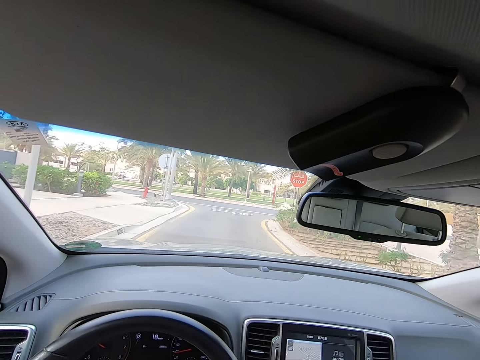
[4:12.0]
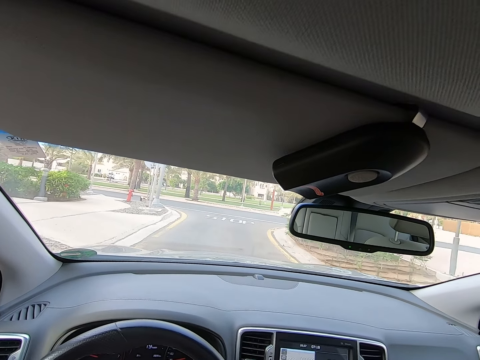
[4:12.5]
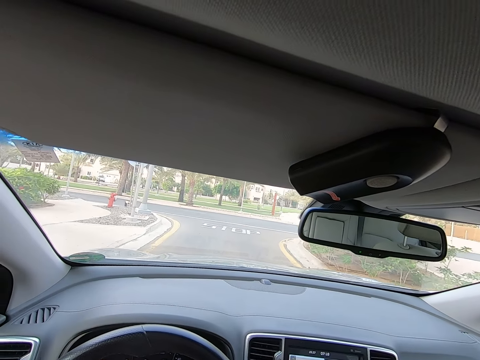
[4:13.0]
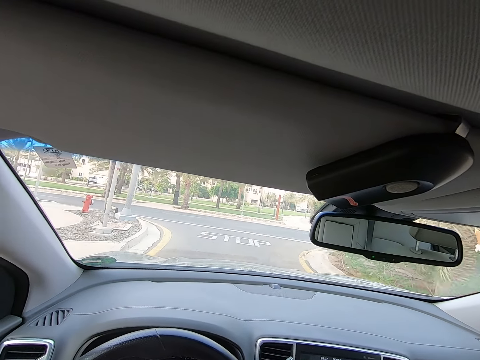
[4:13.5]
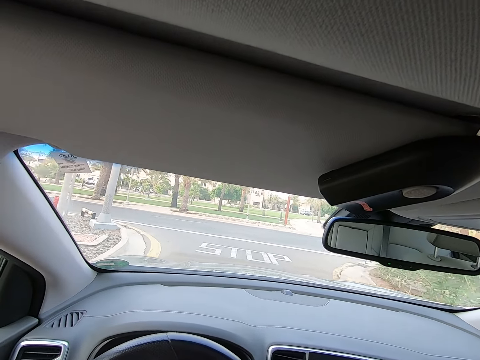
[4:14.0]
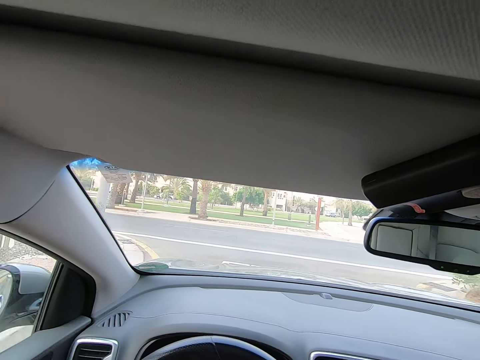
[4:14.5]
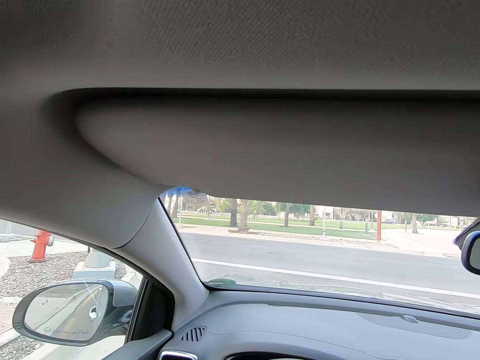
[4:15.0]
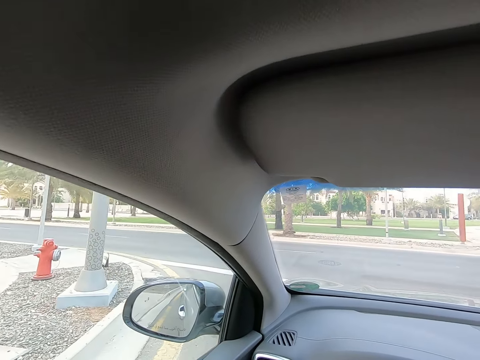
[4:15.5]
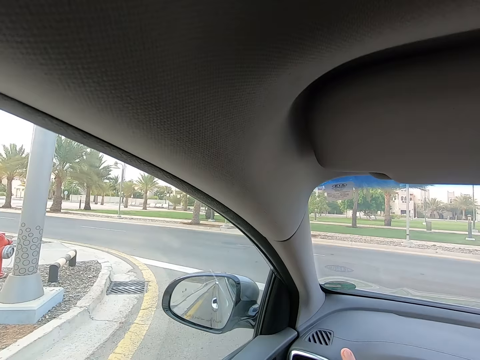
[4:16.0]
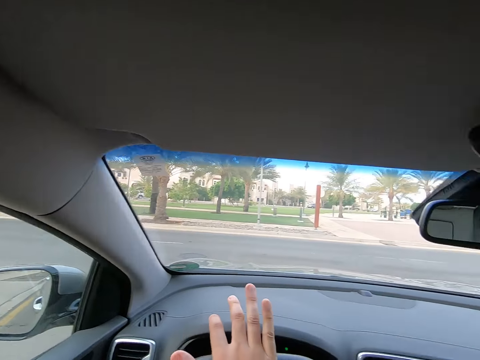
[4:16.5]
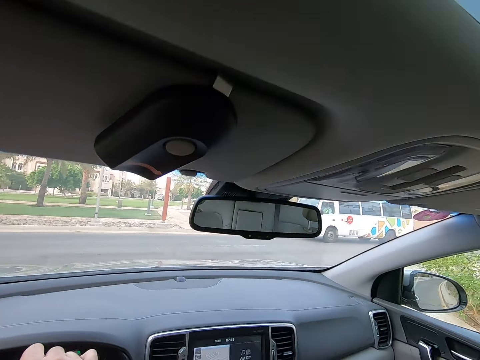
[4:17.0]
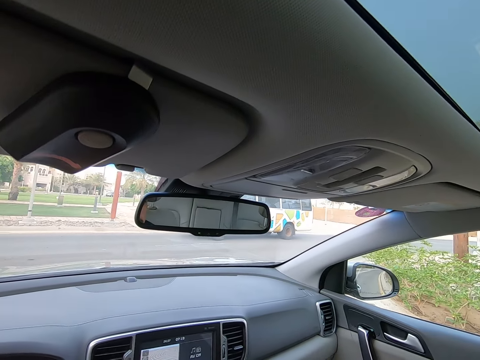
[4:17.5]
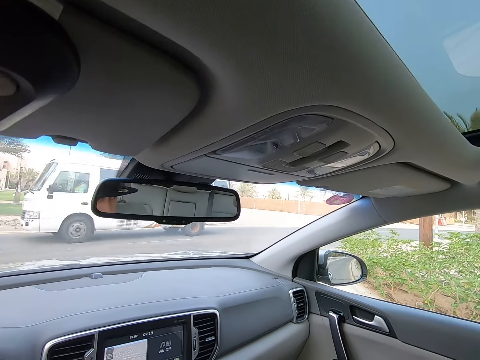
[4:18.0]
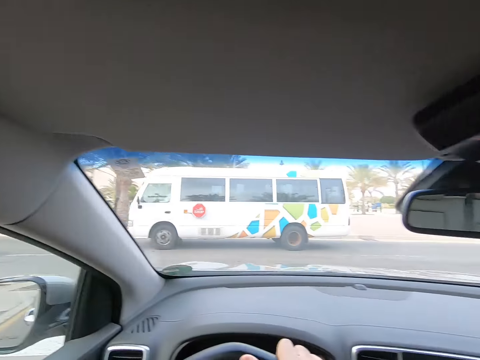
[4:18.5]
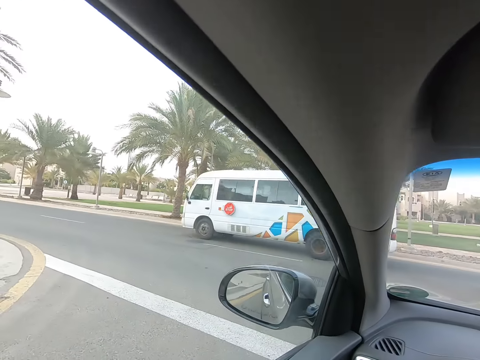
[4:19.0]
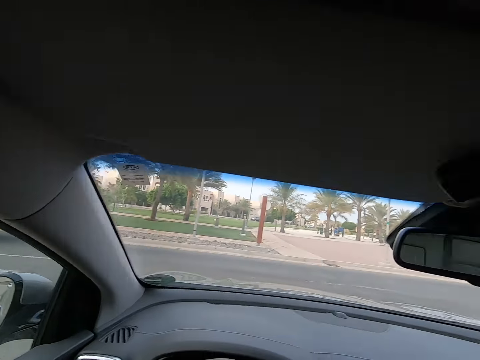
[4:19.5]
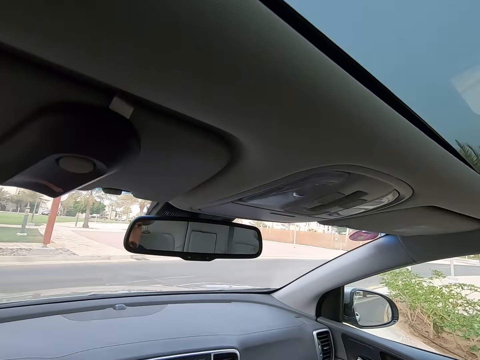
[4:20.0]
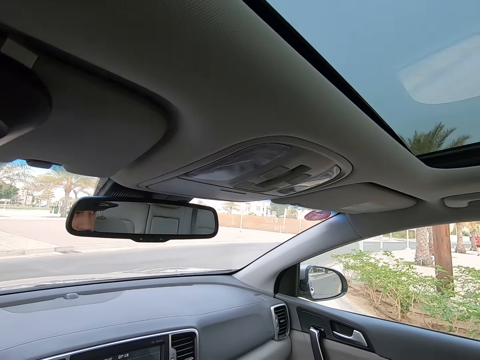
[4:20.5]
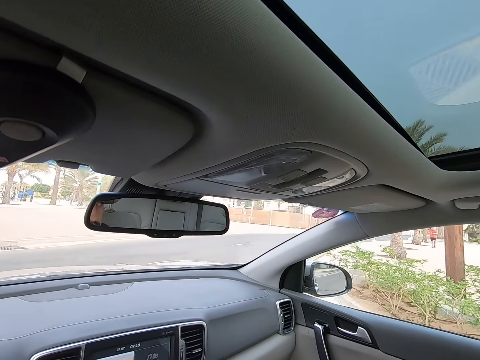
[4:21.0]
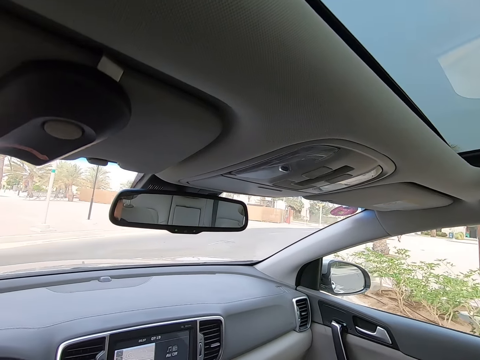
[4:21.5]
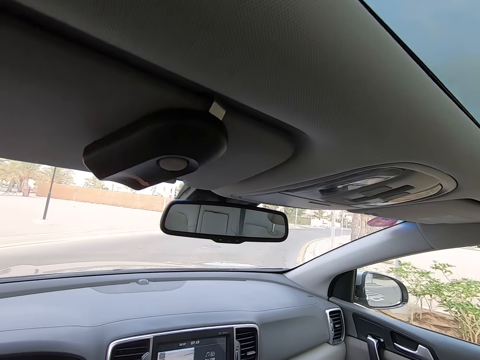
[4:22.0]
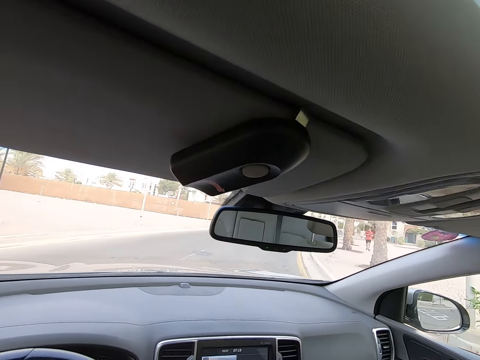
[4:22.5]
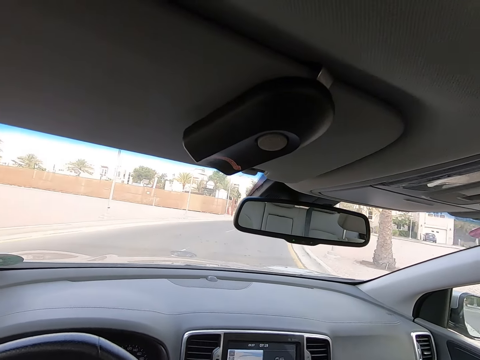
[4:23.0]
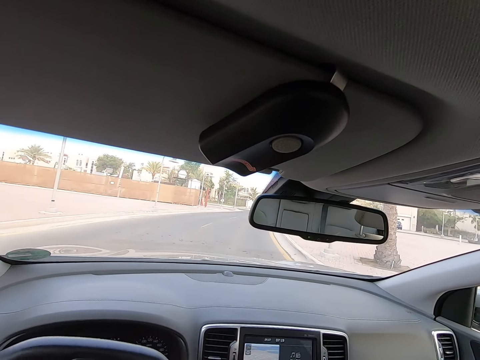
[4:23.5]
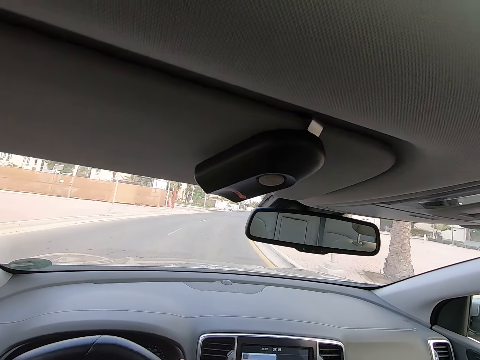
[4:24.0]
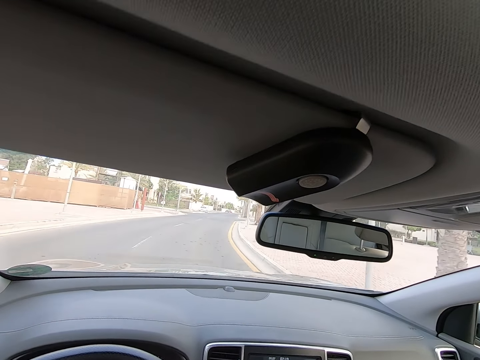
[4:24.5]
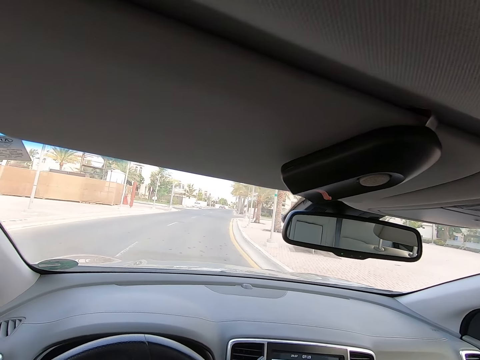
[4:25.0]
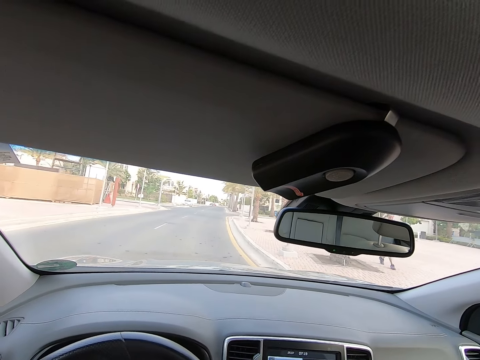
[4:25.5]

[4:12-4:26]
The camera wearer stops driving the car. They drive the car.

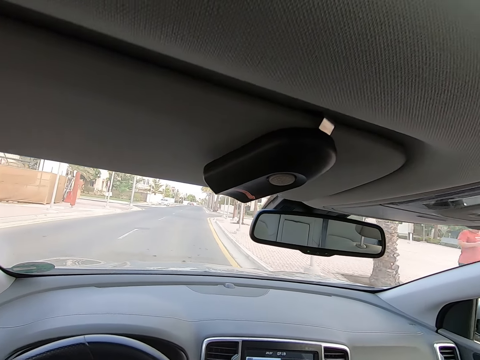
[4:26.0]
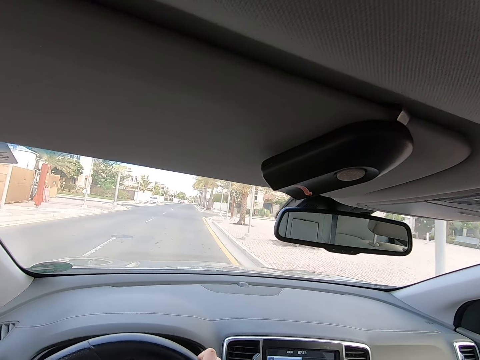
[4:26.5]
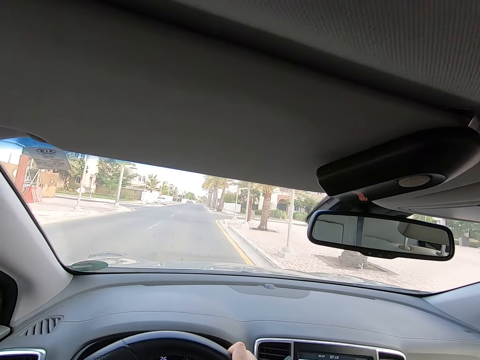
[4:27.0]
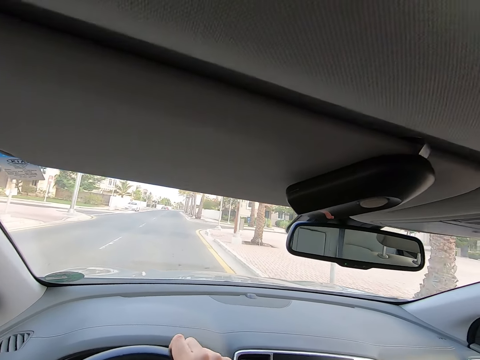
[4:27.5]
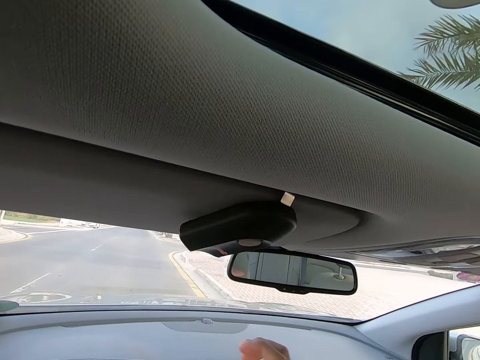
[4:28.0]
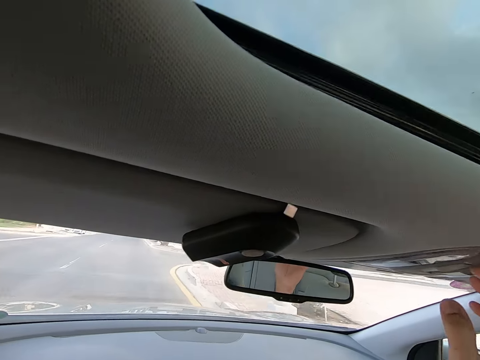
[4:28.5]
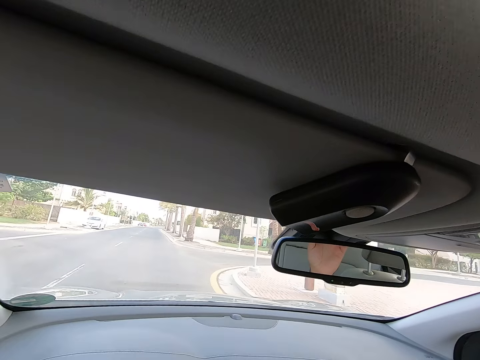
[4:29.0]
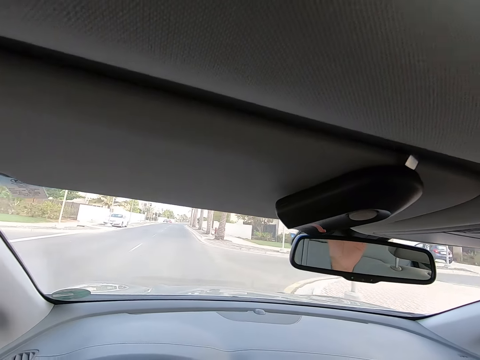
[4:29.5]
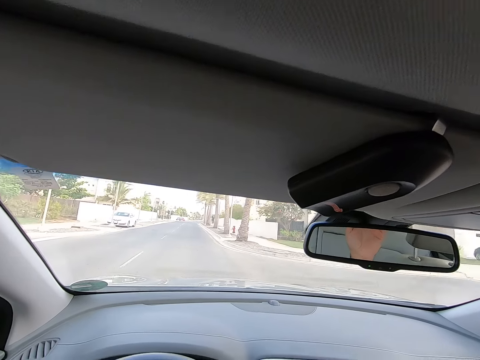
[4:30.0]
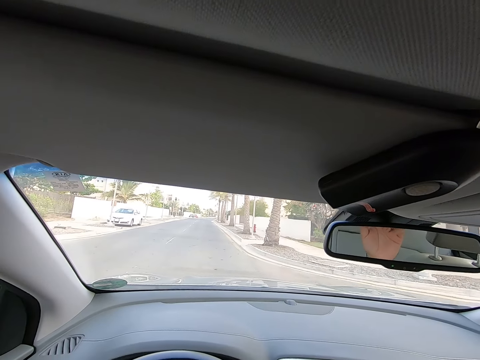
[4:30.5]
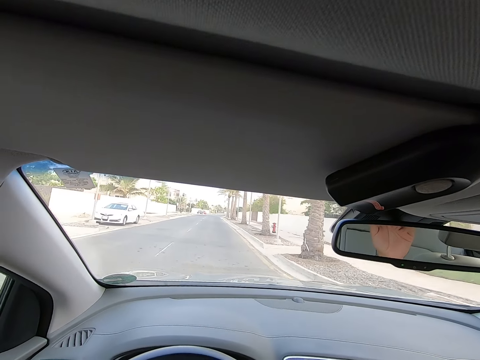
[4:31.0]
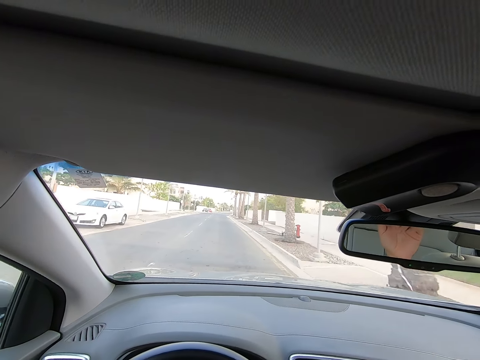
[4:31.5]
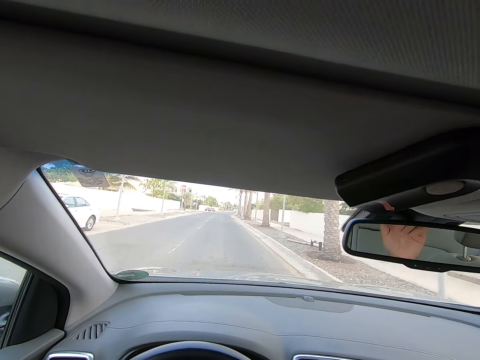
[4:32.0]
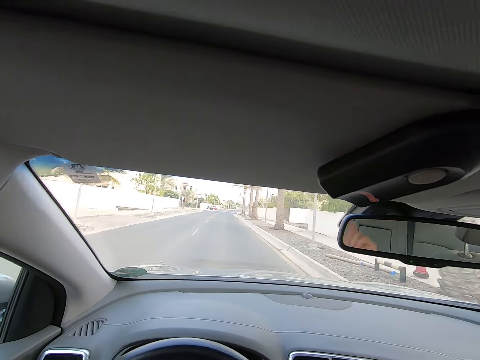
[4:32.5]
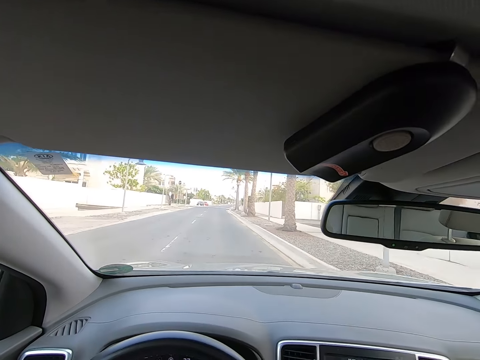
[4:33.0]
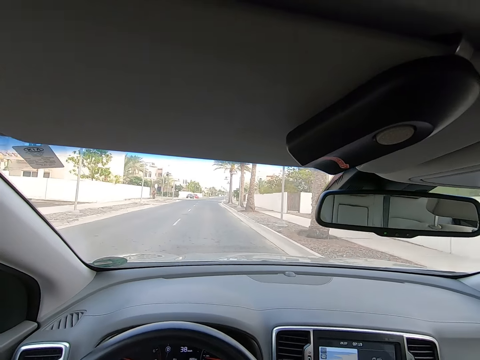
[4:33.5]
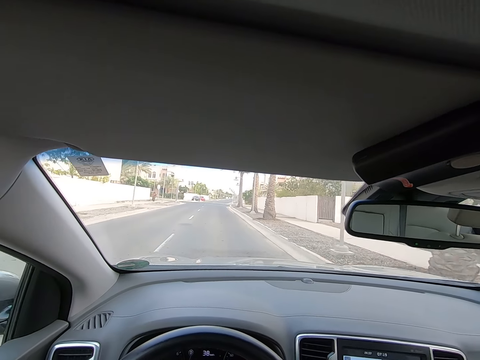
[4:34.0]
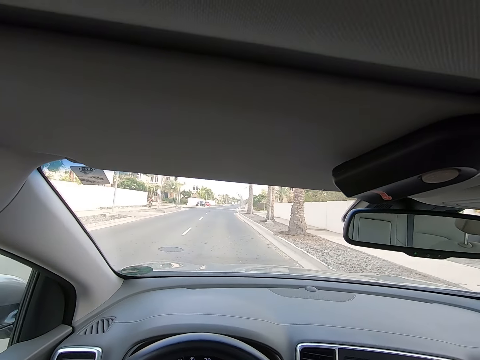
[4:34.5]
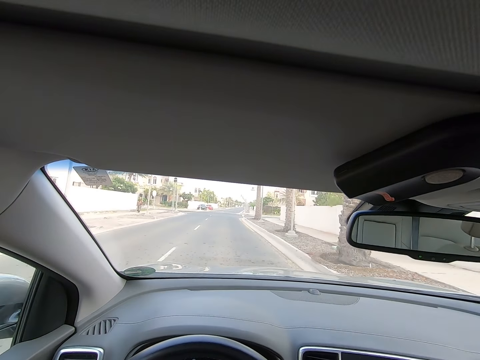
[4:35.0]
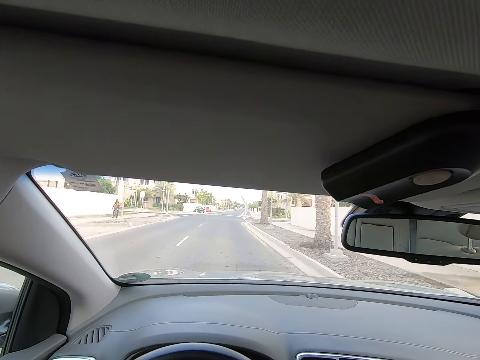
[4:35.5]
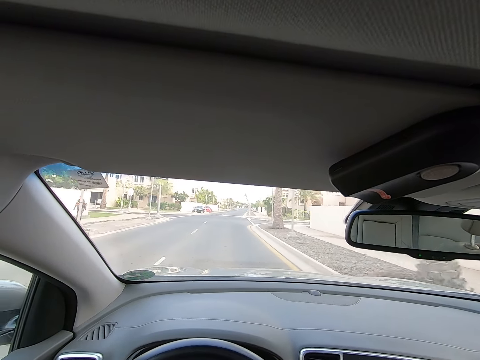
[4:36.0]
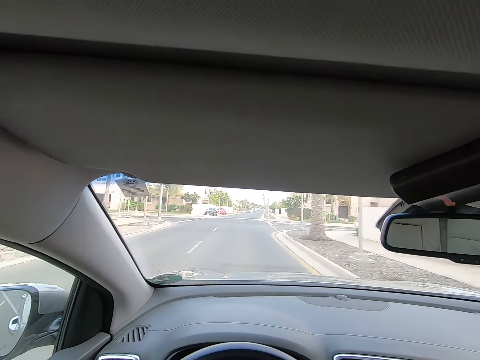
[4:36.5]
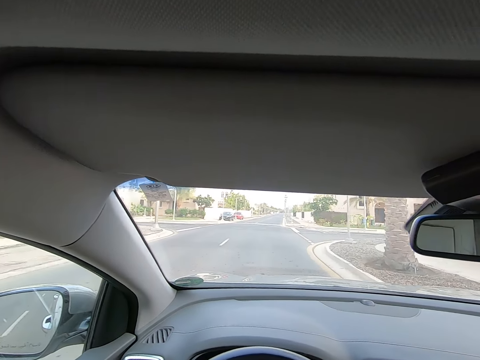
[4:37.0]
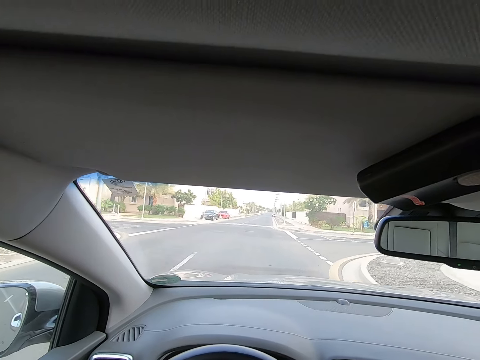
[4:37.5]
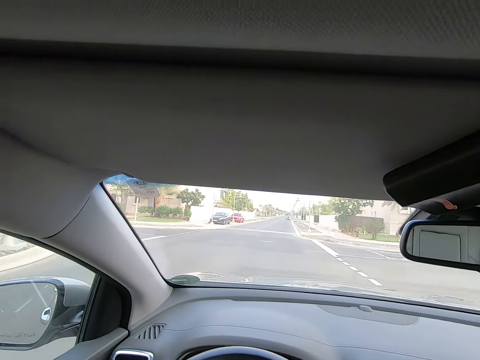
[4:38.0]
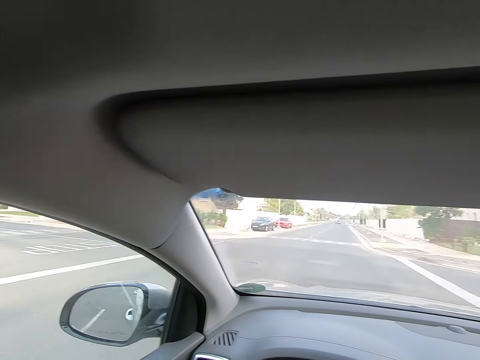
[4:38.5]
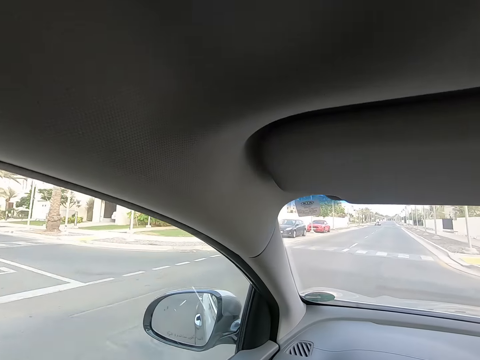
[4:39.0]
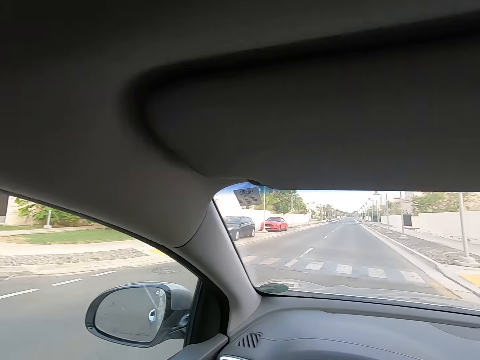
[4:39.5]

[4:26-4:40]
The camera wearer touches the dashboard. They drive the car.
